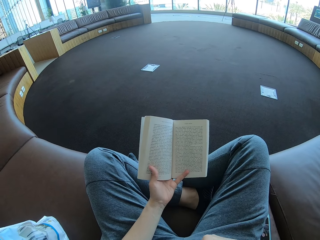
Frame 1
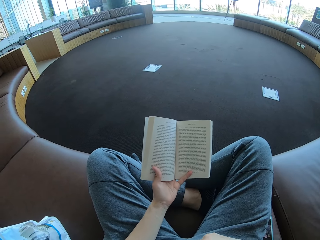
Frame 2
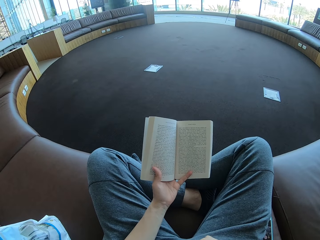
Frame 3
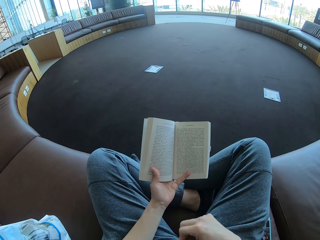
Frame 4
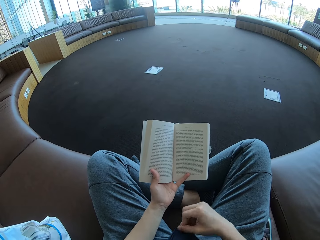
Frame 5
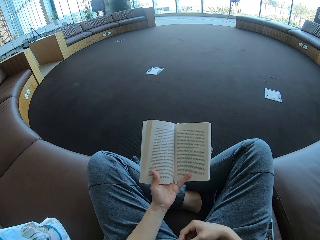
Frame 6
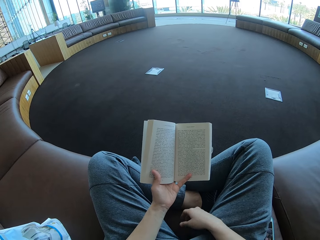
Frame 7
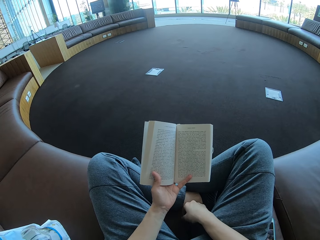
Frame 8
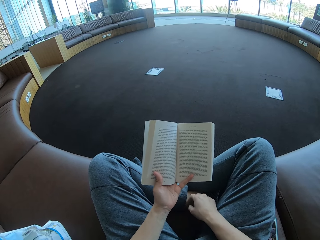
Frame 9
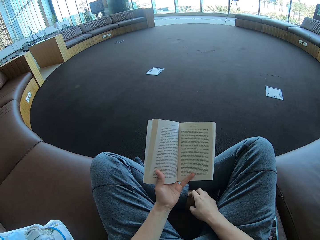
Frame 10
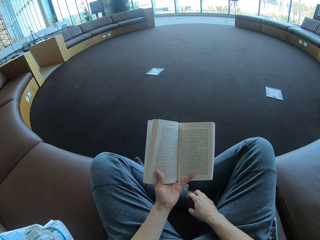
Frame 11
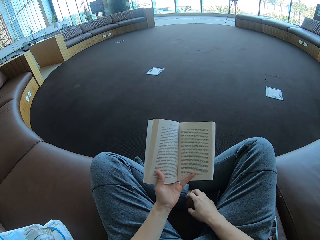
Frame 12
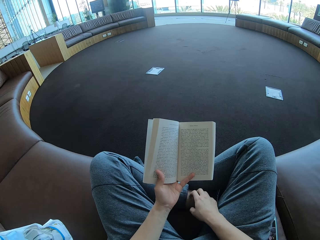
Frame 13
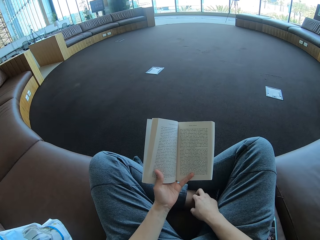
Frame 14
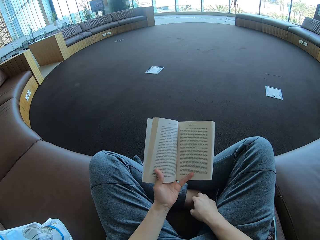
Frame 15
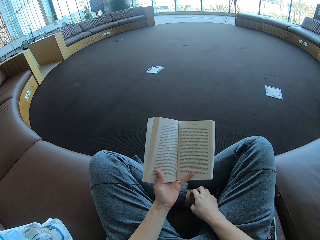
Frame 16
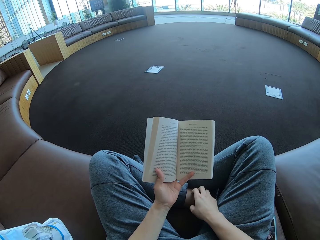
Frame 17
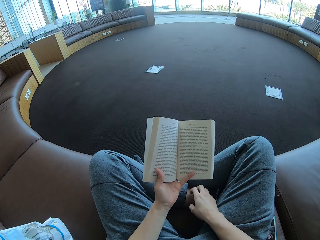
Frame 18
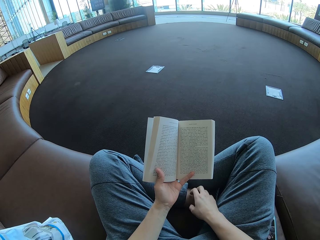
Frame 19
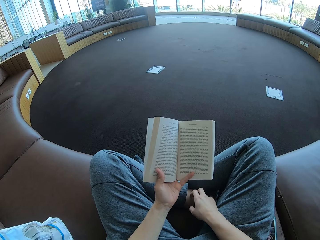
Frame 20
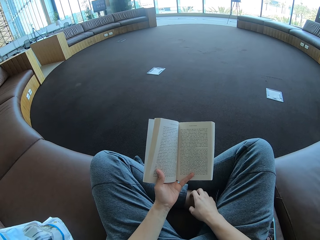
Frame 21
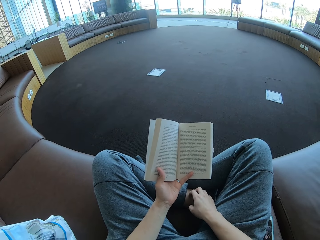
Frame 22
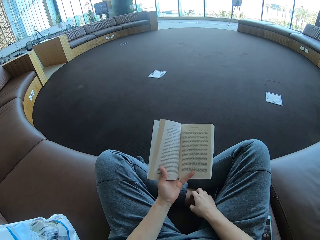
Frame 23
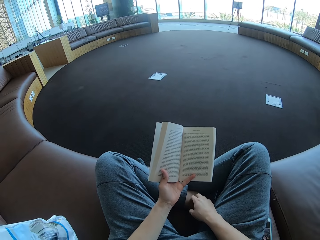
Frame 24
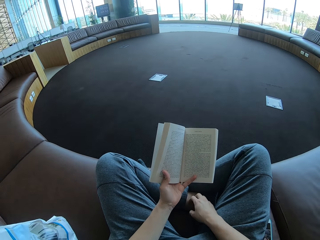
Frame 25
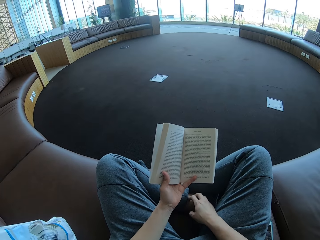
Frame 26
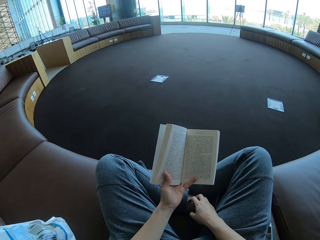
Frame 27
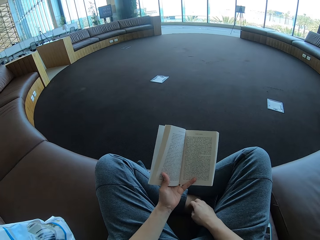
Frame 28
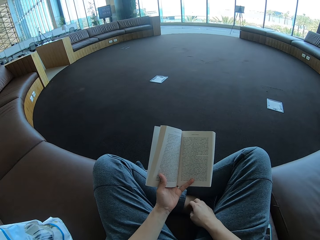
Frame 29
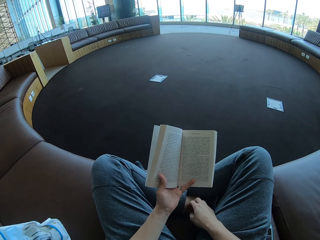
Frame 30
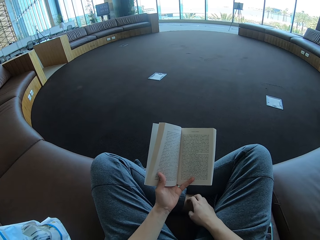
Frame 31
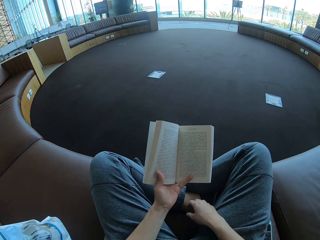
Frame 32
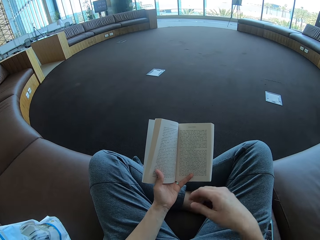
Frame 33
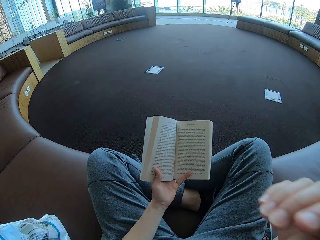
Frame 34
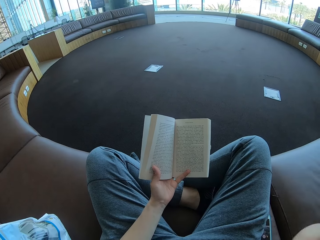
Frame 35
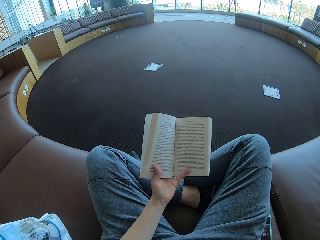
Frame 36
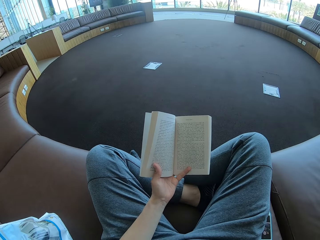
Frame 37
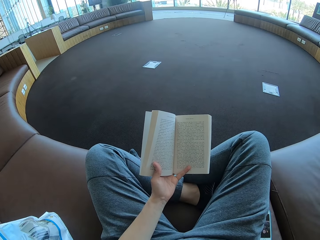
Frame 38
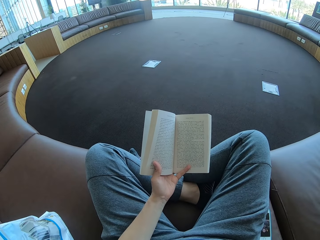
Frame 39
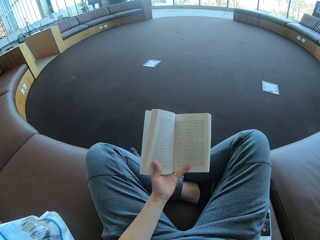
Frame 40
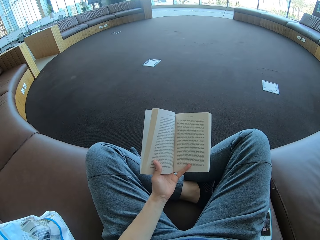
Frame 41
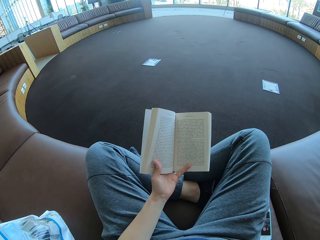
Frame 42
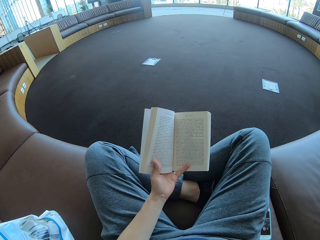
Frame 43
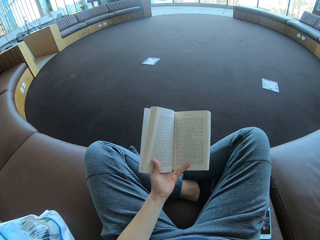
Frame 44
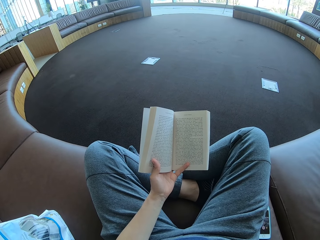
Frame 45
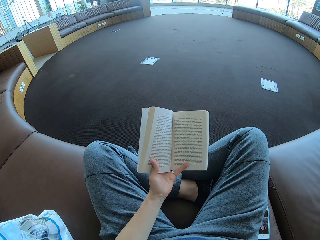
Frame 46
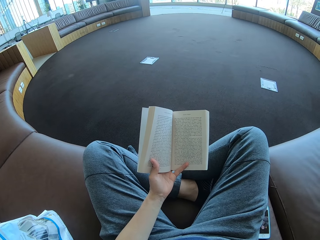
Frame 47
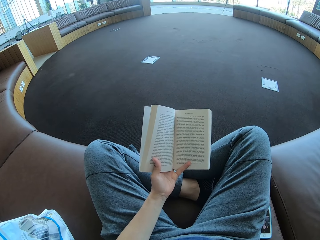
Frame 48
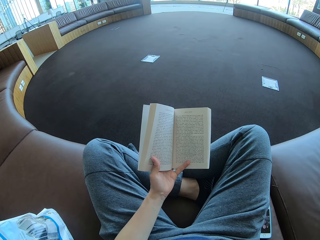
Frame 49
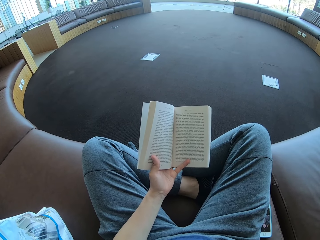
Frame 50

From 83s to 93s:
The camera wearer adjusts his shirt. He reads a book.

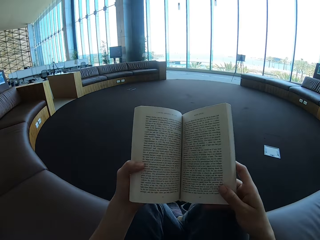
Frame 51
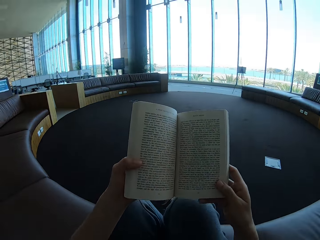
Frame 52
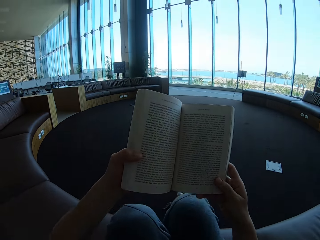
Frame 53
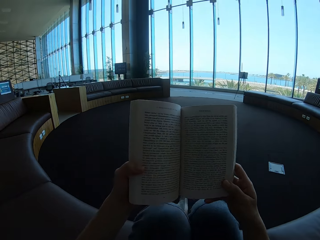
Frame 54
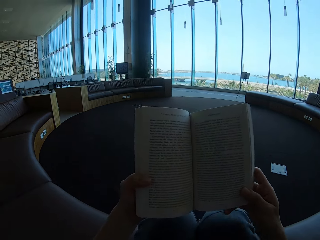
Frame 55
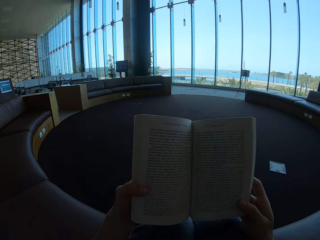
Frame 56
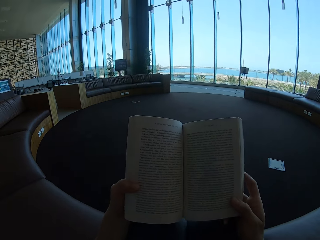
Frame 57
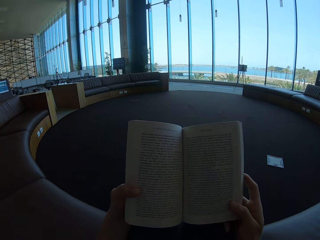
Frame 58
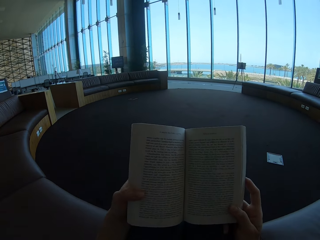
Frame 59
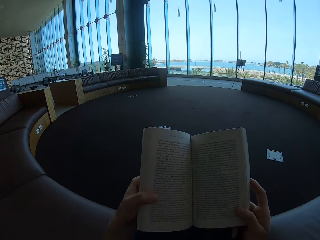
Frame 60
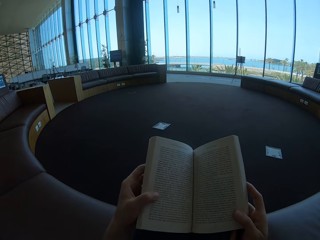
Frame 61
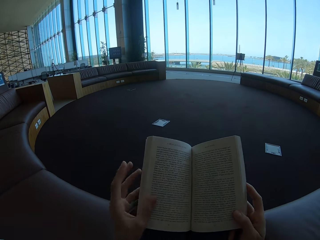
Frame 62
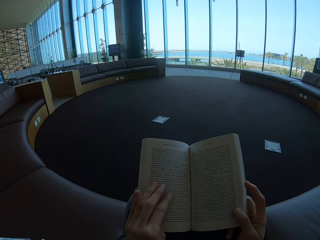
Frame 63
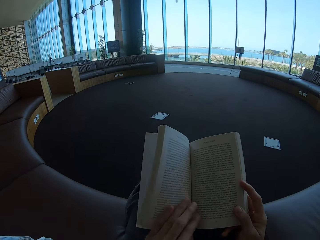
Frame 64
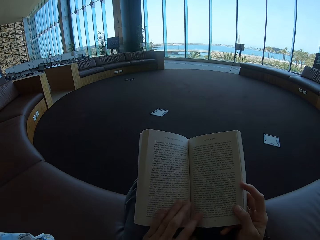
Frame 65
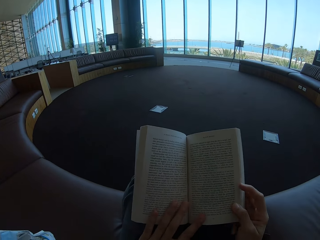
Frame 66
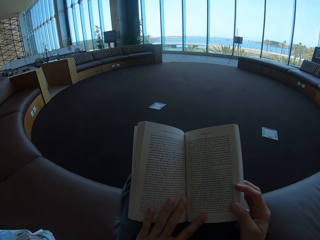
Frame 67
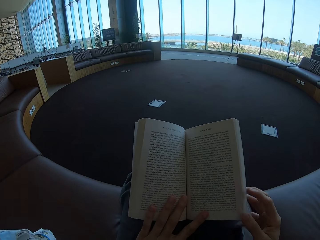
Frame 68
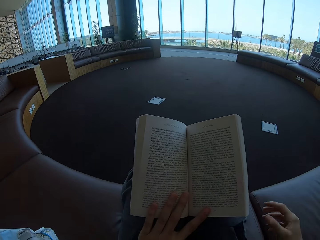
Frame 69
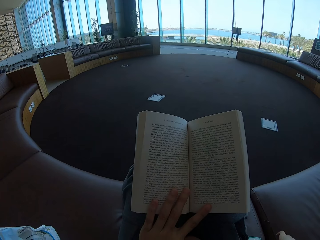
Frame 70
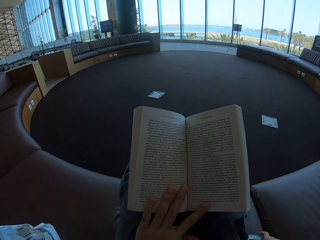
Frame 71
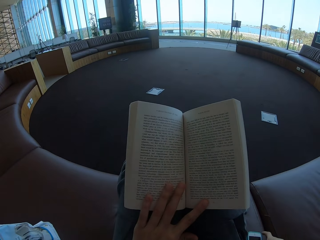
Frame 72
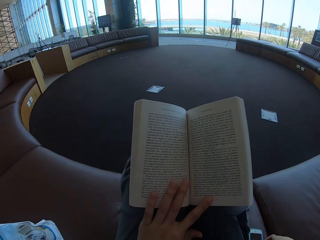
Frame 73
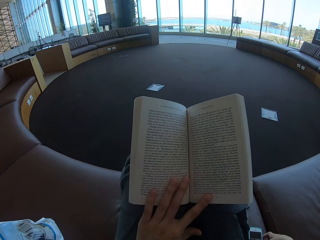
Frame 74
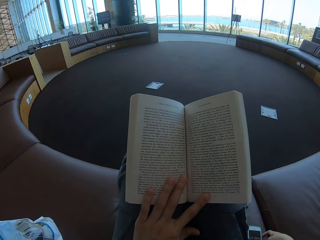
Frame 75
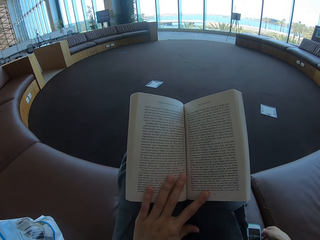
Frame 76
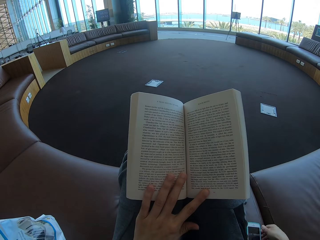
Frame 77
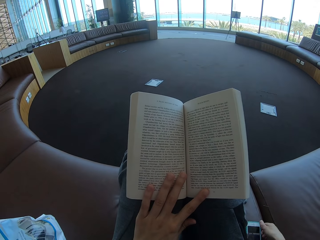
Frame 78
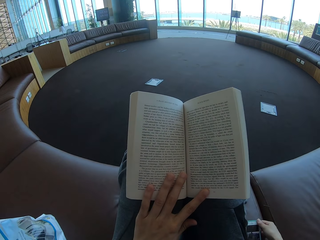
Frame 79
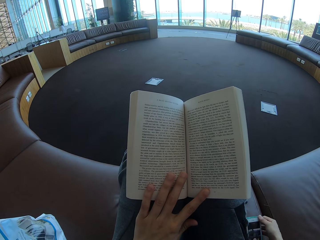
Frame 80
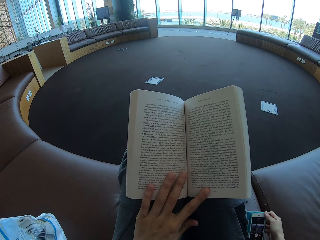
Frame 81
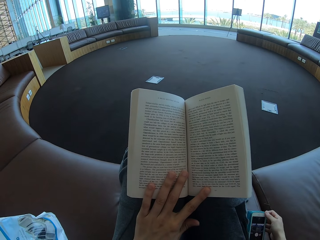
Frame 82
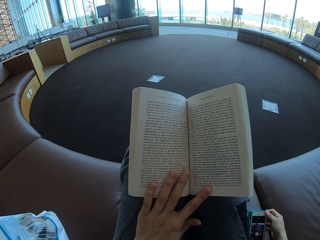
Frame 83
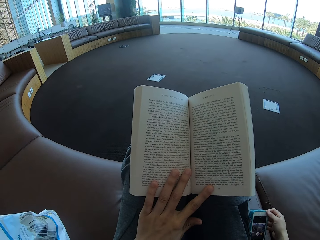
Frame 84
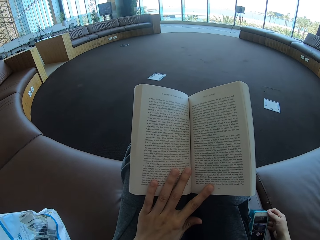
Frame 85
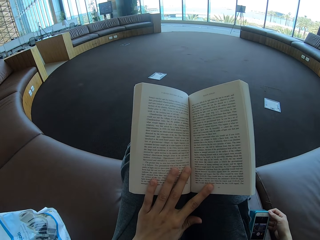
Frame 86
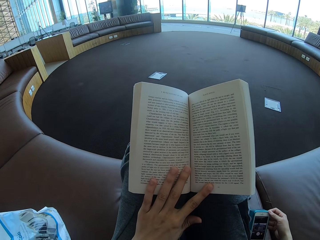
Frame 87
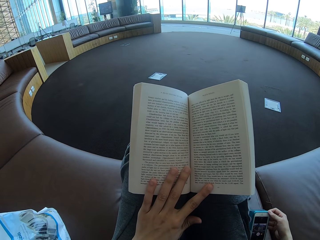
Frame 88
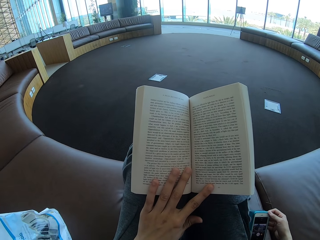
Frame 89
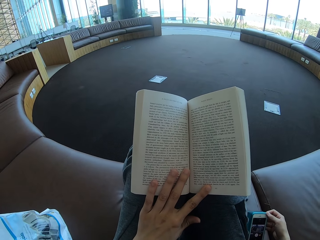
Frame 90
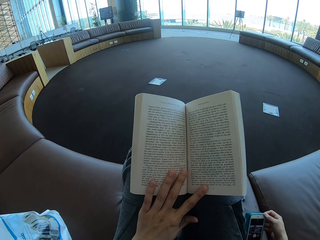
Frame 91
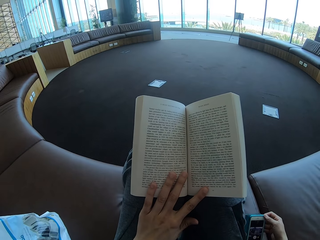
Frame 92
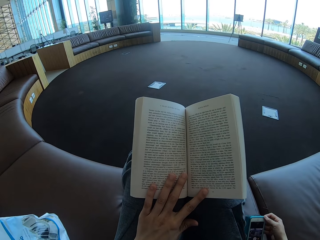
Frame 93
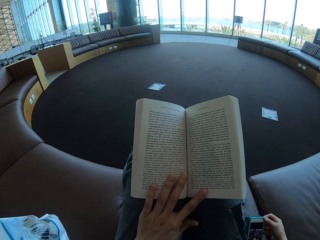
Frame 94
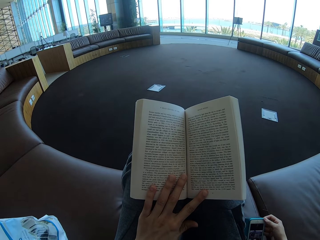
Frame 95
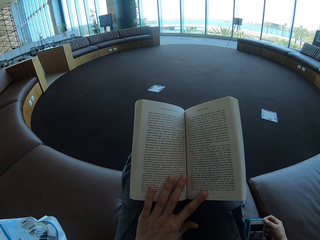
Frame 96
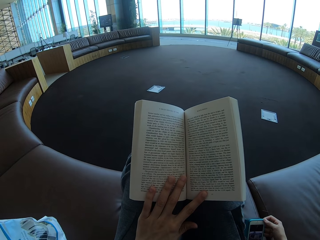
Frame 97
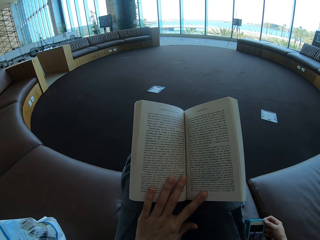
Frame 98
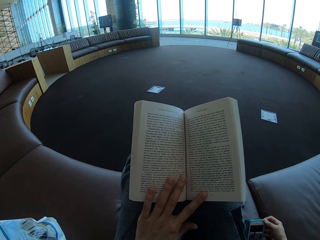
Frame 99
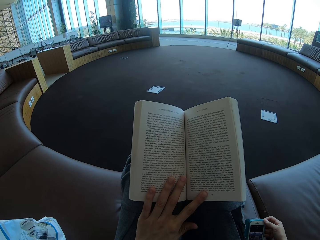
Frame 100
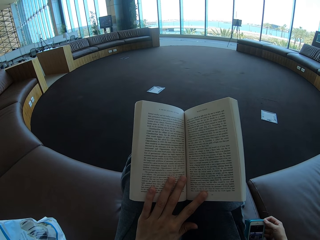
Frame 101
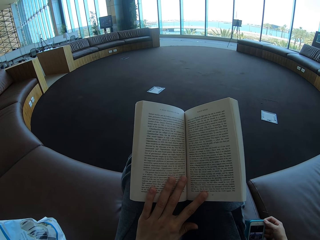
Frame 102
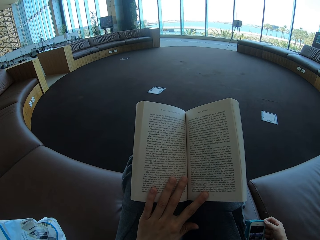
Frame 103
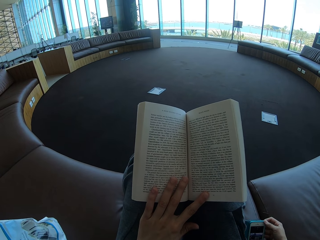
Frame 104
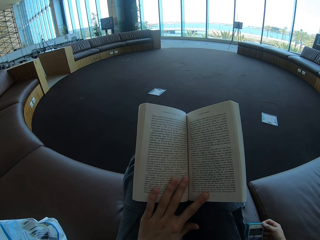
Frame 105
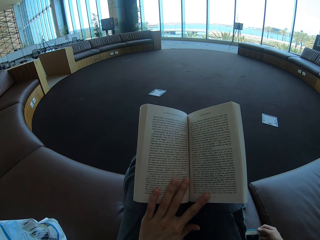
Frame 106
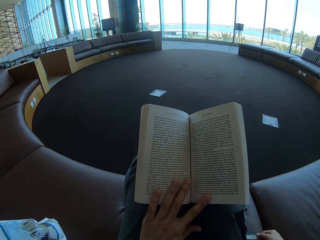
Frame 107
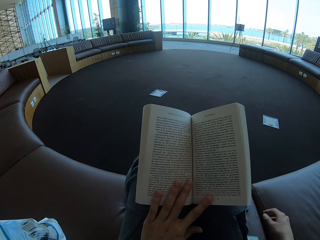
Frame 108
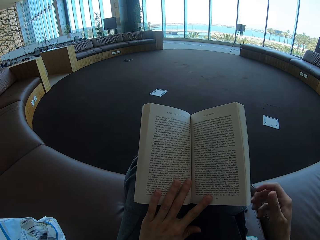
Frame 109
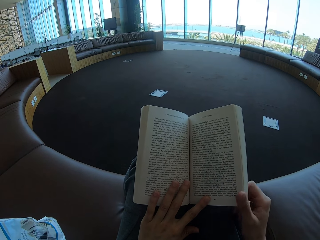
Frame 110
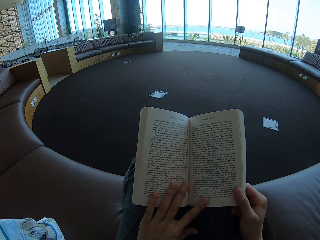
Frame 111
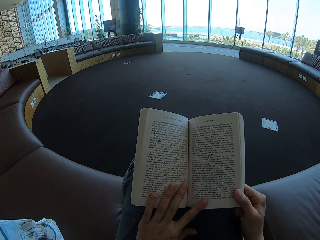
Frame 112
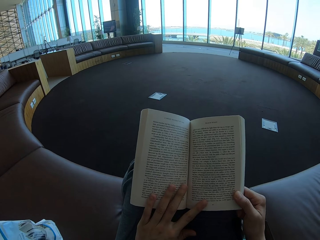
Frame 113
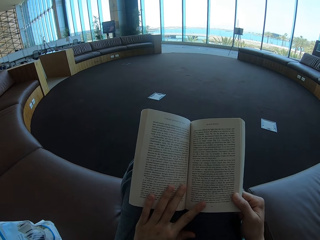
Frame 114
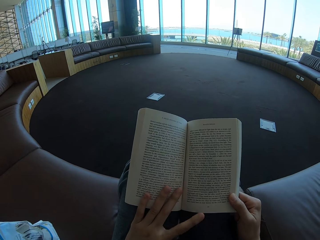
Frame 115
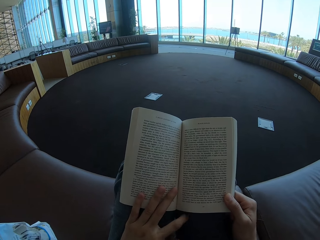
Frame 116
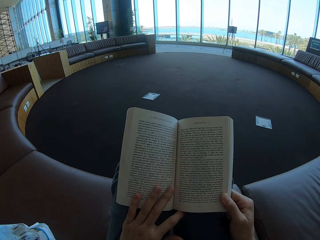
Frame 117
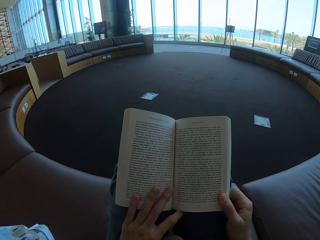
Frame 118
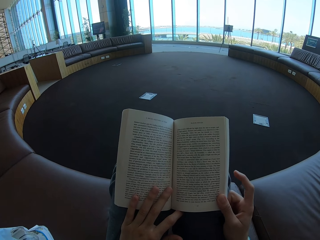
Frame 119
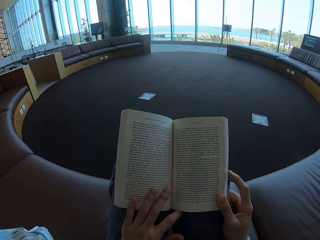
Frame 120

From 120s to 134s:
The camera wearer places a book on his knees. He places the book on his legs. He lifts a phone, looks at the phone, and places the phone on a lounge. He holds the book with his right hand.
